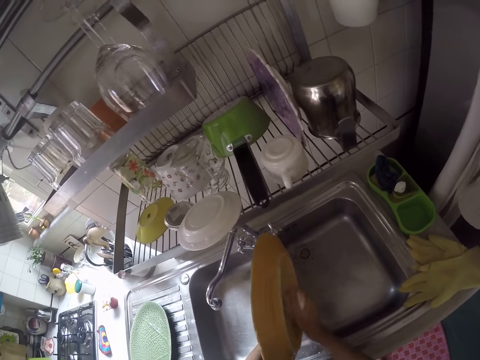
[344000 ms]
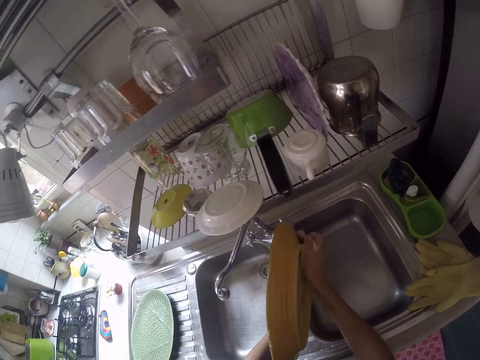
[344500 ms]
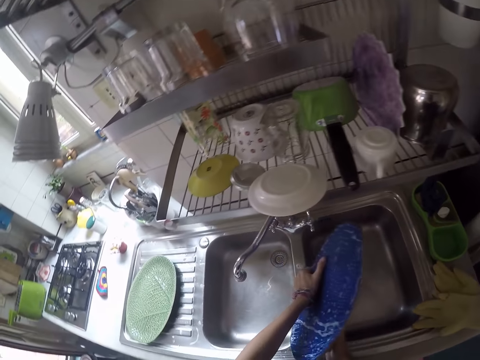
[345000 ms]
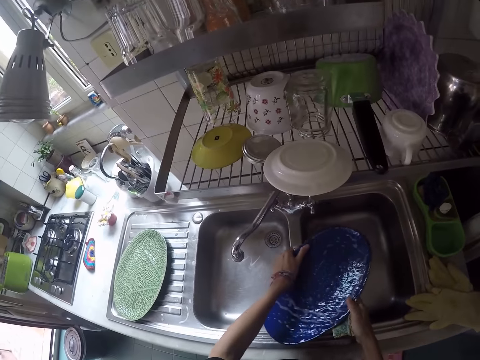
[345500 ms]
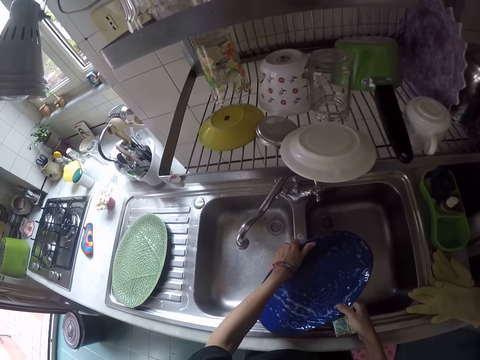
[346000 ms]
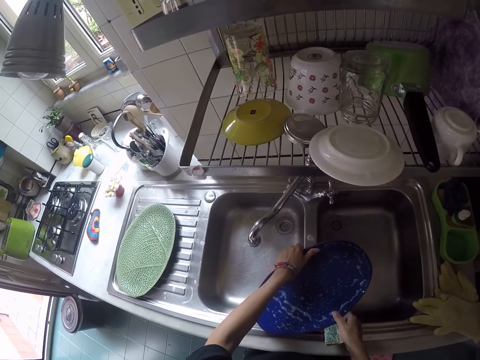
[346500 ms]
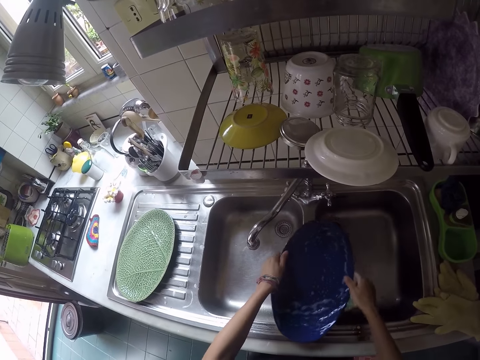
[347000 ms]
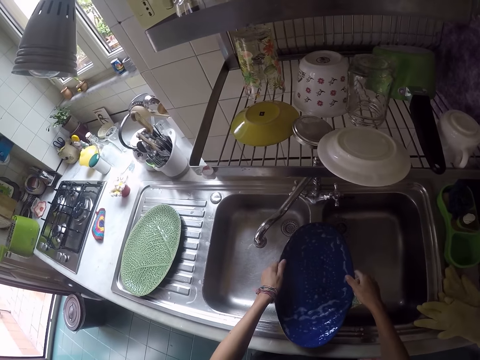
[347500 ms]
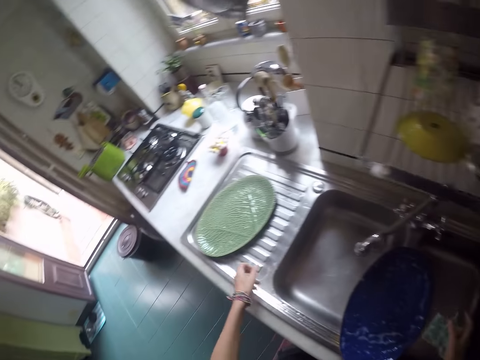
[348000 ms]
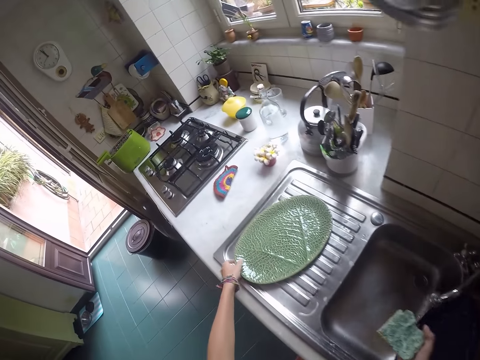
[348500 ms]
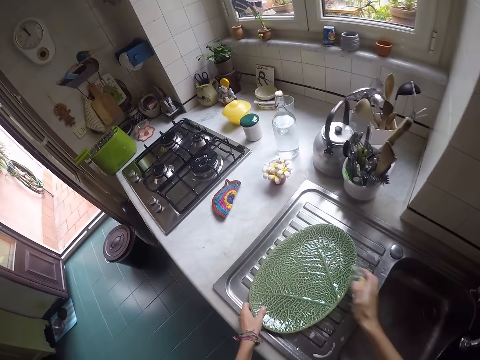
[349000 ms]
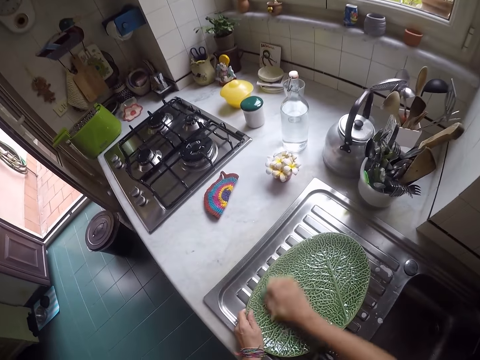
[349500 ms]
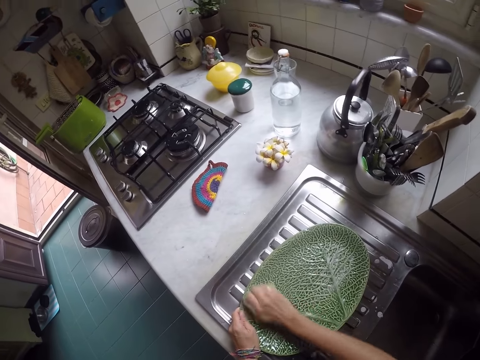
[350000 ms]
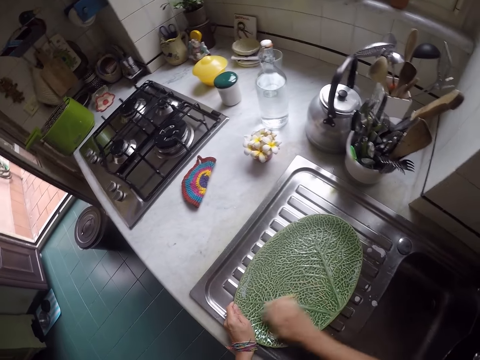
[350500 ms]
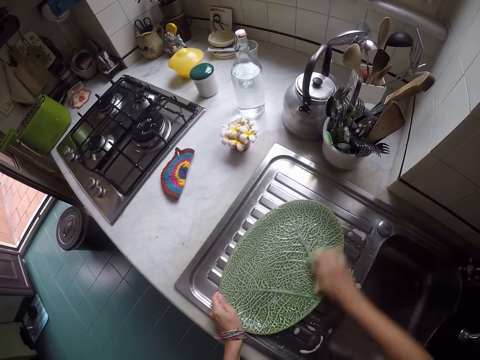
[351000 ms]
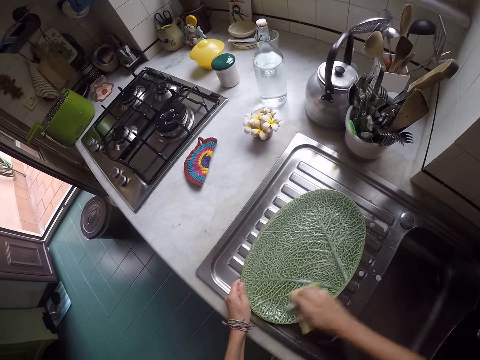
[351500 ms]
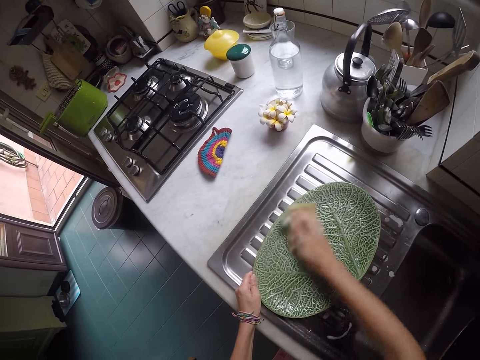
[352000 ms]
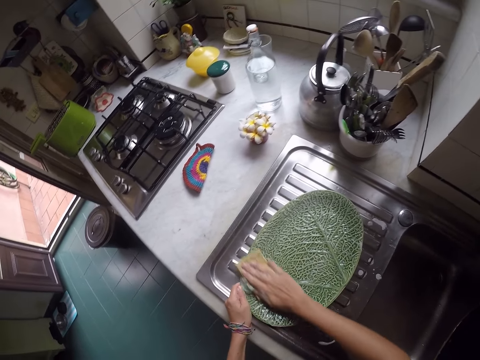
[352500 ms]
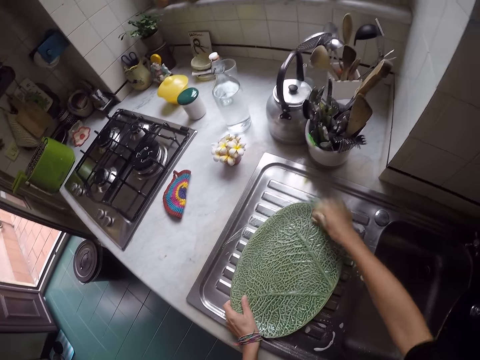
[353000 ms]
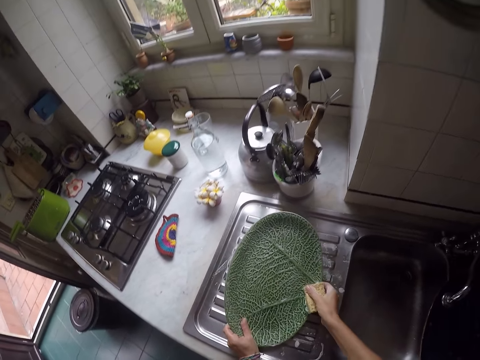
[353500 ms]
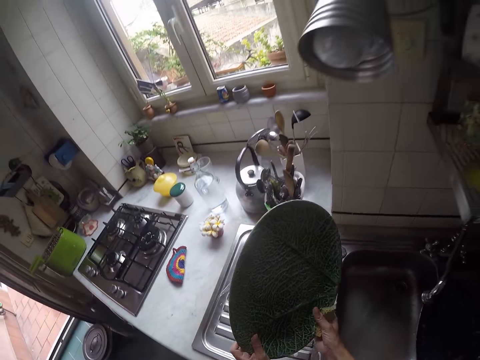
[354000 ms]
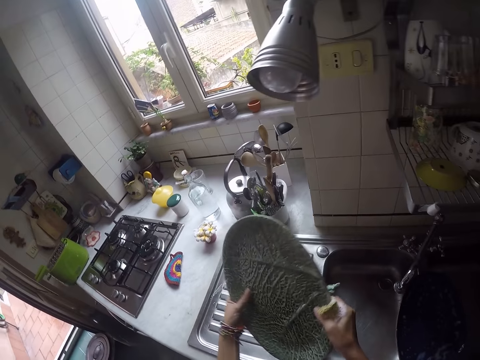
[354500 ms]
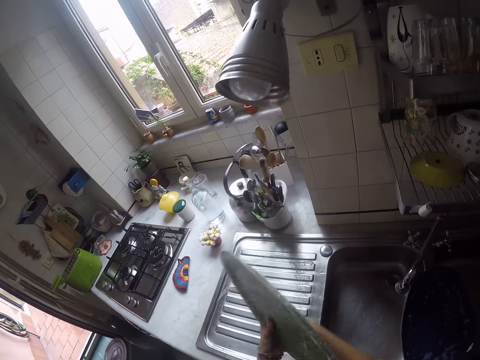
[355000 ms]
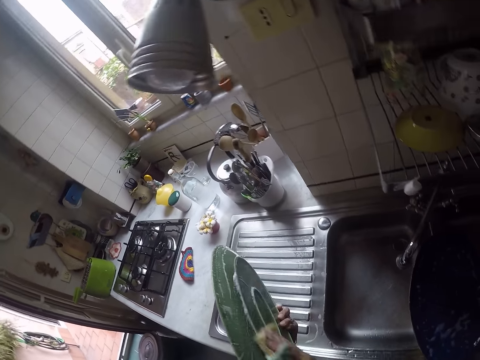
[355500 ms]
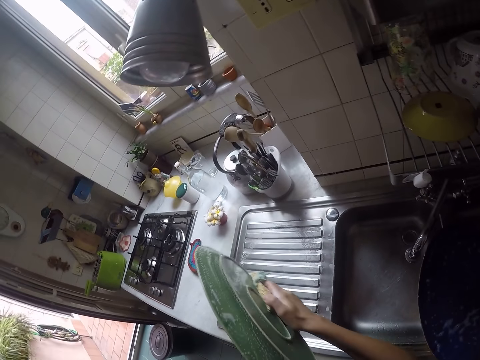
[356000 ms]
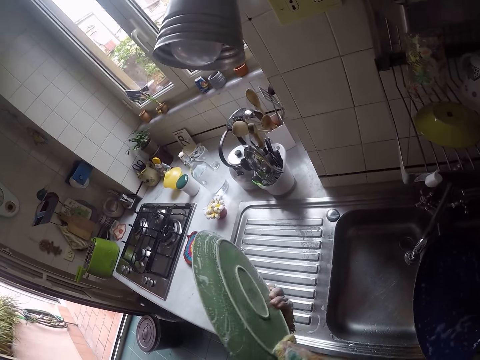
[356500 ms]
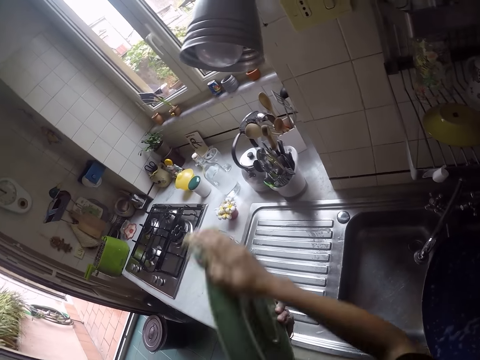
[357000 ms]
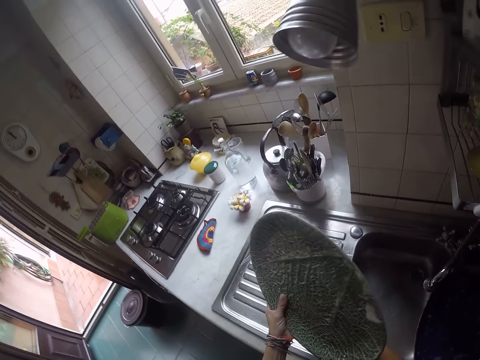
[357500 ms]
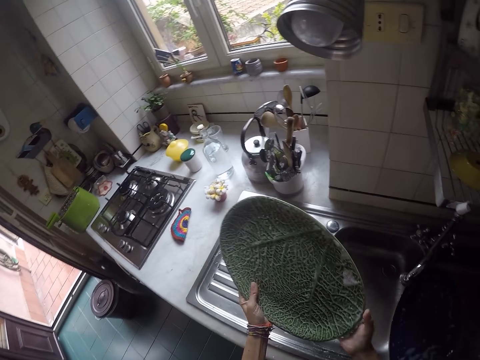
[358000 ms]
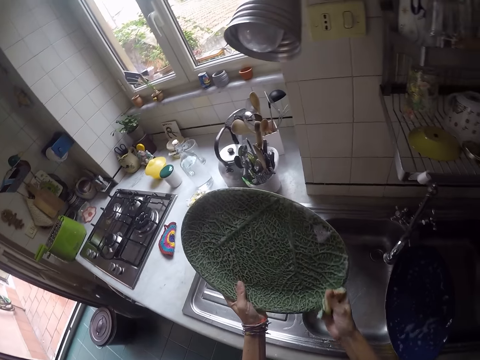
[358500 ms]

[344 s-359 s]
The camera wearer puts the tray on the sink slab. They hold another tray. They scrub the tray on the sink slab. They lift the tray. They scrub the tray.

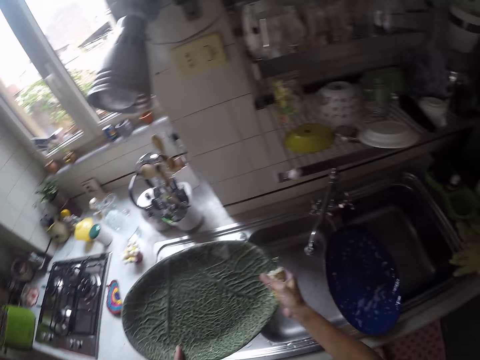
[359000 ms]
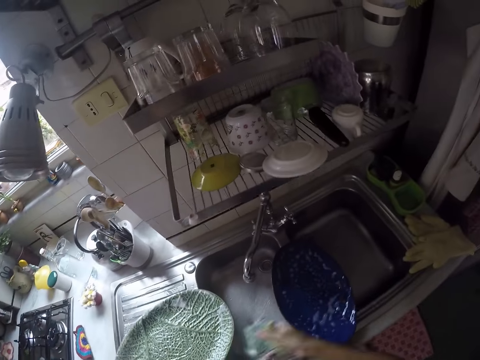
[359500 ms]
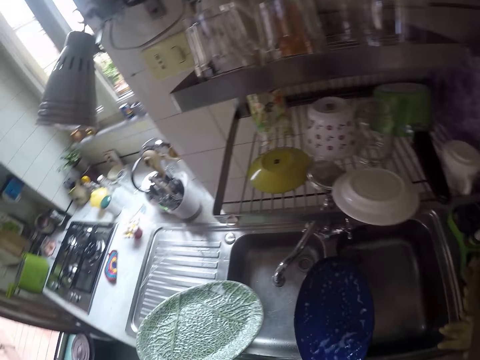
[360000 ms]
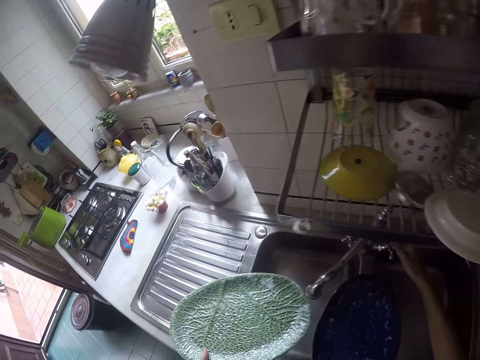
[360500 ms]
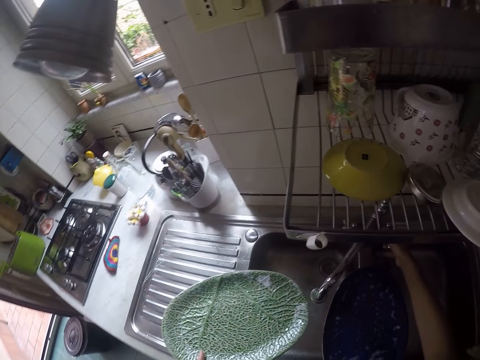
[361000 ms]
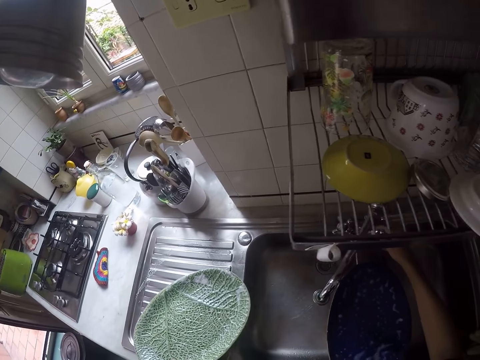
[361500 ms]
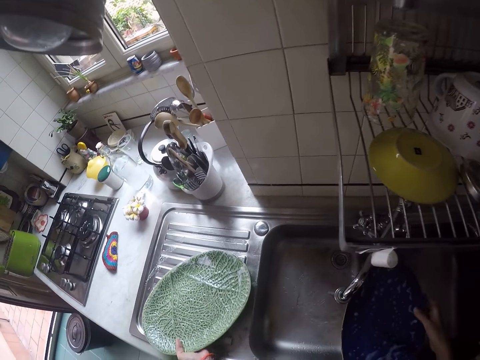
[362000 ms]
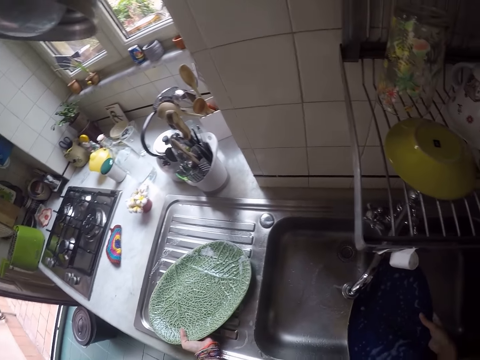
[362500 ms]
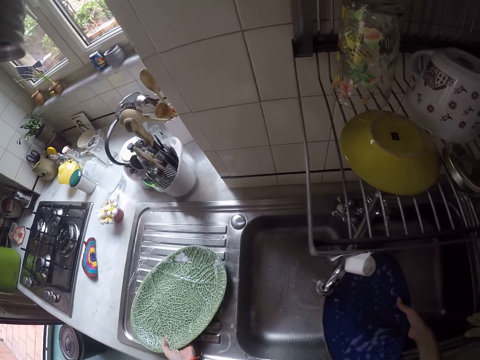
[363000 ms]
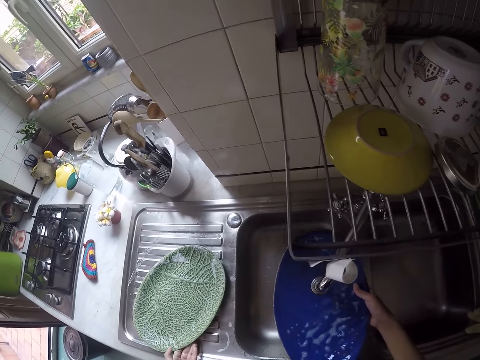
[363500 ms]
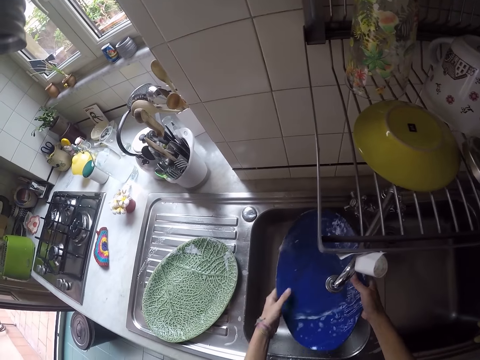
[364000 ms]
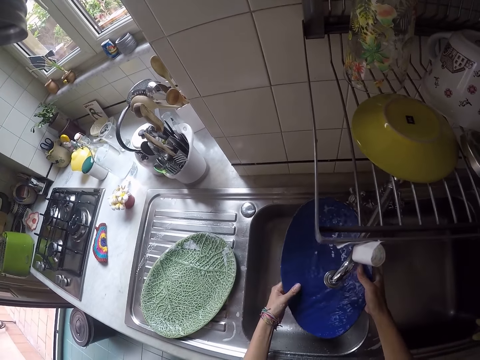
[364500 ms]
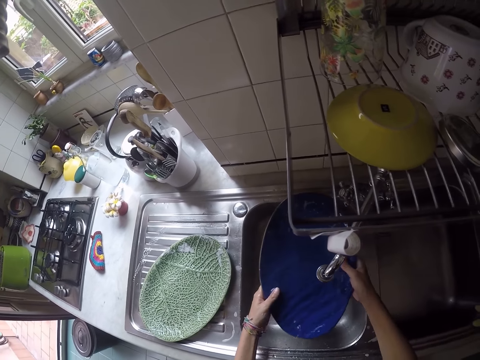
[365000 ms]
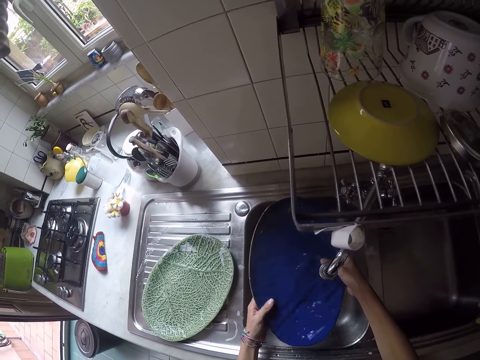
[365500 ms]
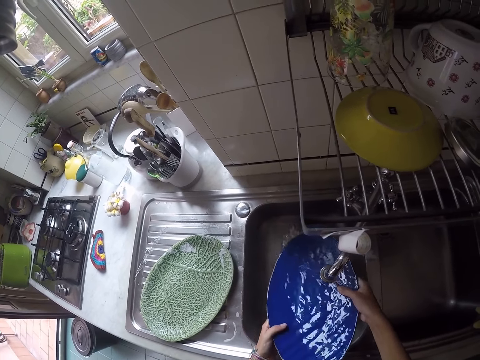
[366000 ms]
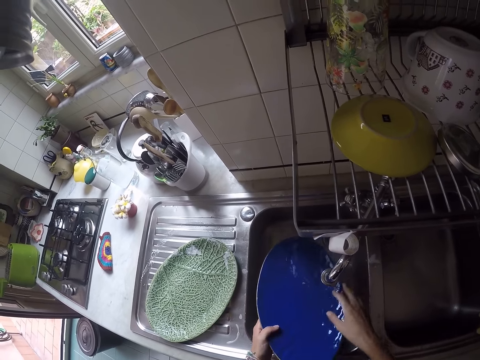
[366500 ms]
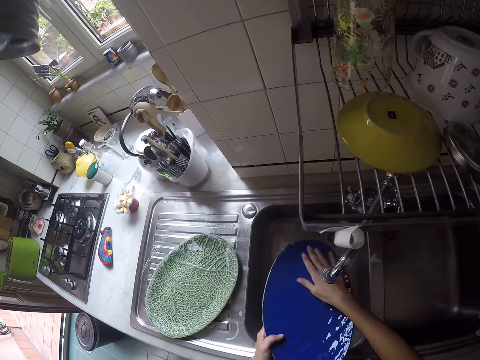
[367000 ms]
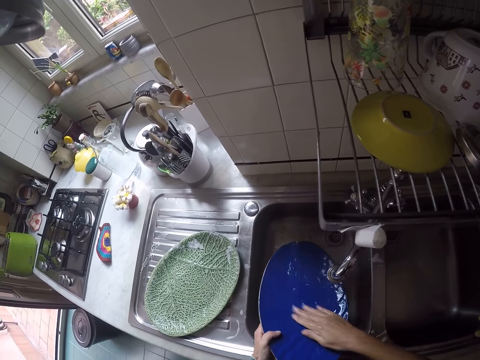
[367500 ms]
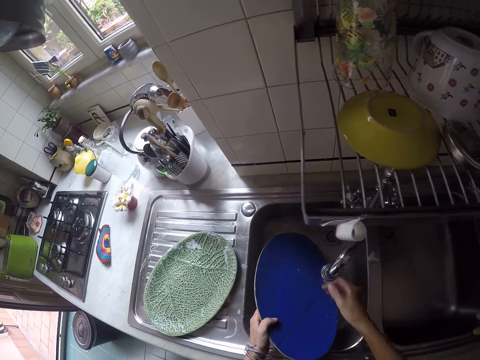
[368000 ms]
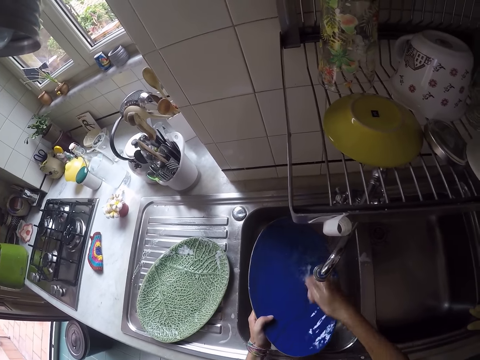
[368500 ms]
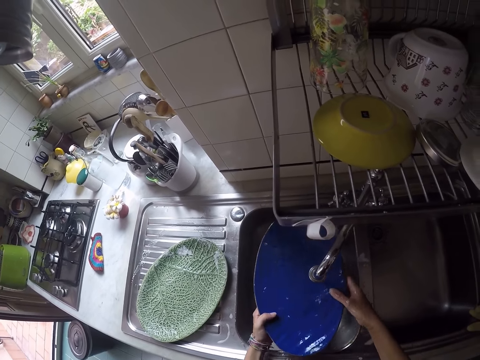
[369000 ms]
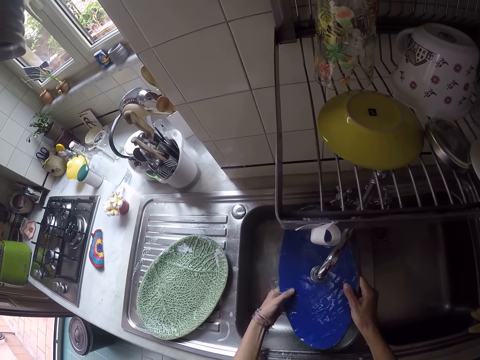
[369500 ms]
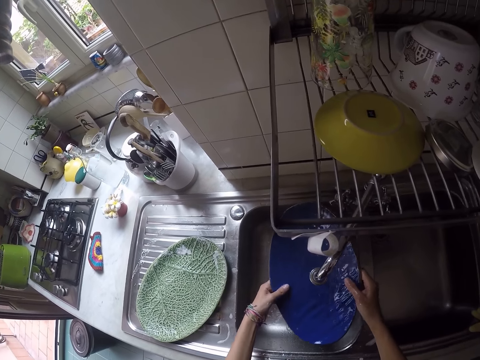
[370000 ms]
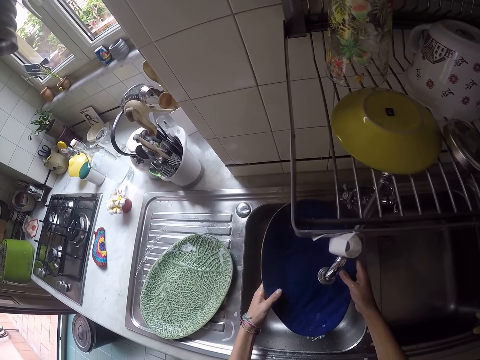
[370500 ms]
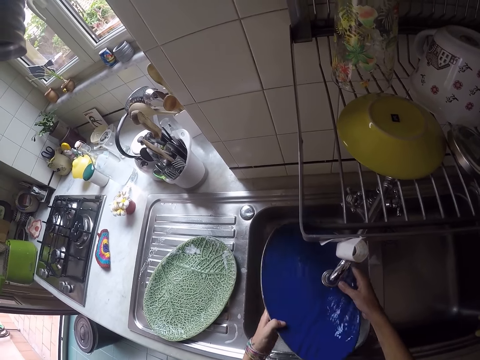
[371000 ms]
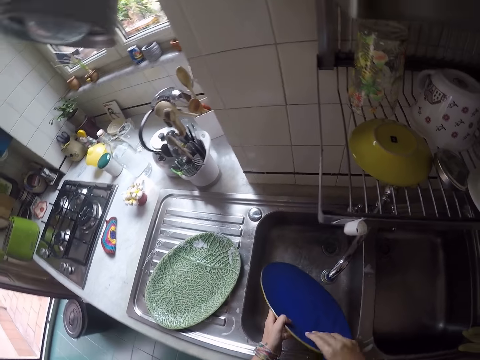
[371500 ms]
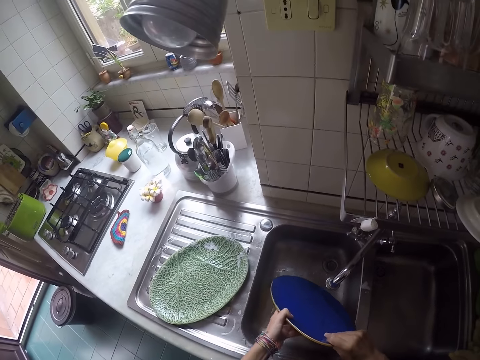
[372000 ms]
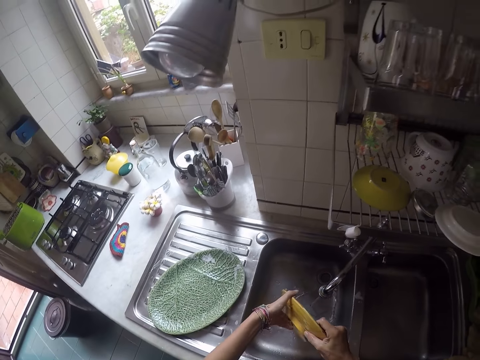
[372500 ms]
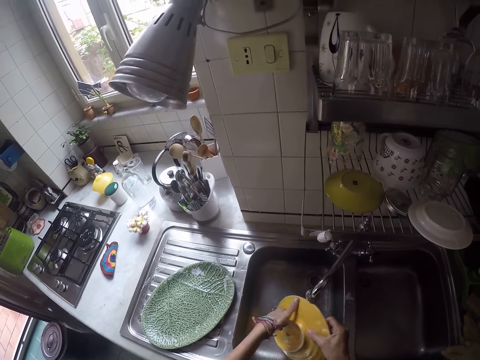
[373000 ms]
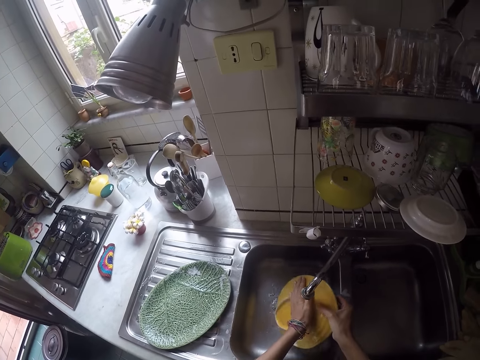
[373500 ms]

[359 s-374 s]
The camera wearer puts the scouring pad in the soap dish. They drop the sponge. They open the tap. They put the tray on the sink slab. They take the other tray. They rinse the tray.
